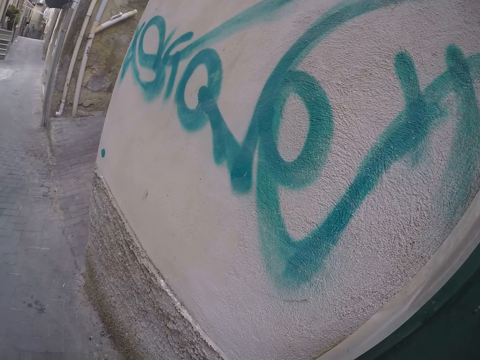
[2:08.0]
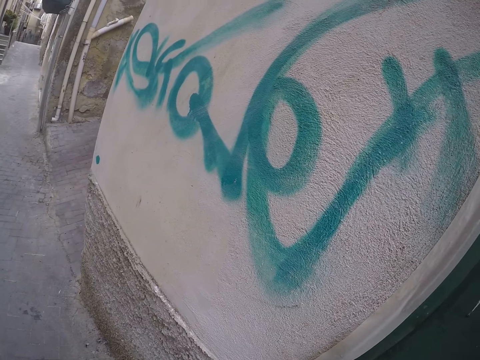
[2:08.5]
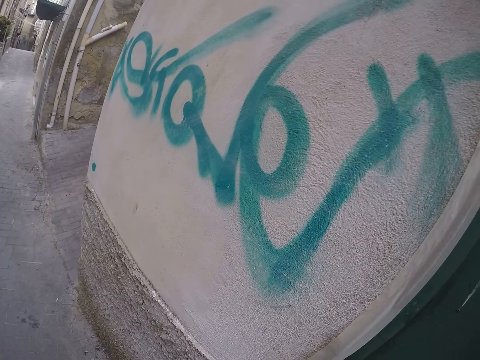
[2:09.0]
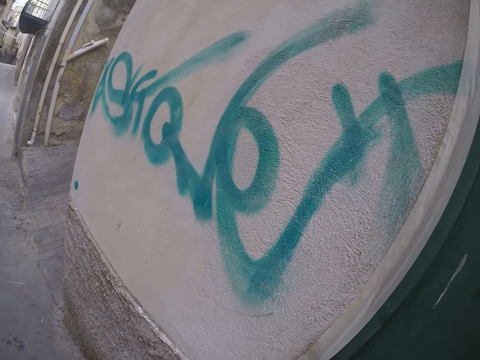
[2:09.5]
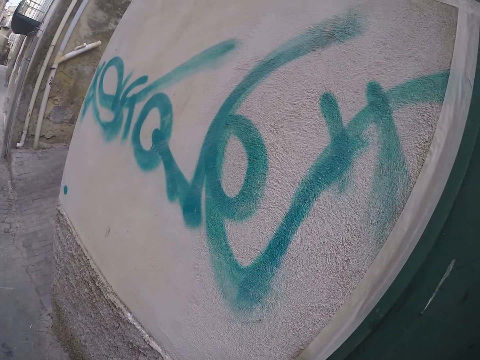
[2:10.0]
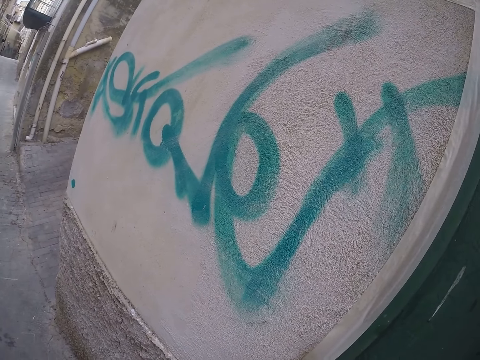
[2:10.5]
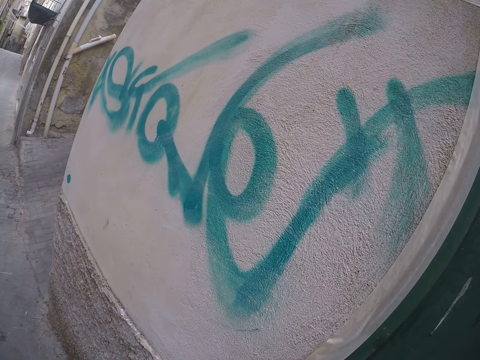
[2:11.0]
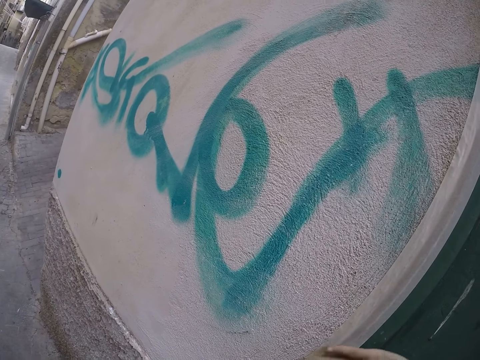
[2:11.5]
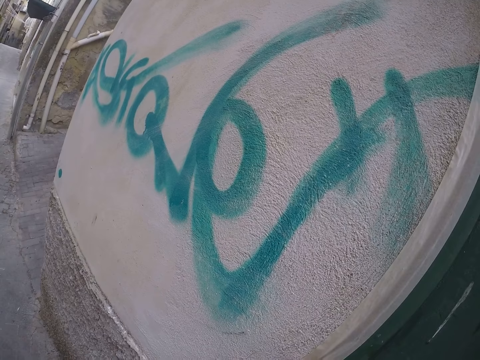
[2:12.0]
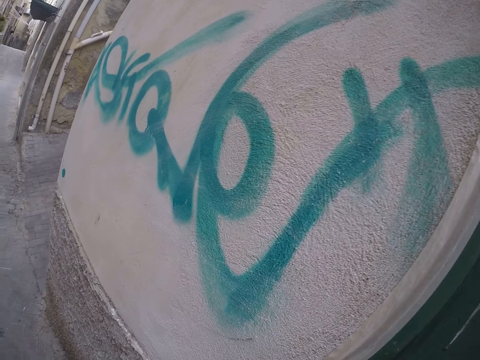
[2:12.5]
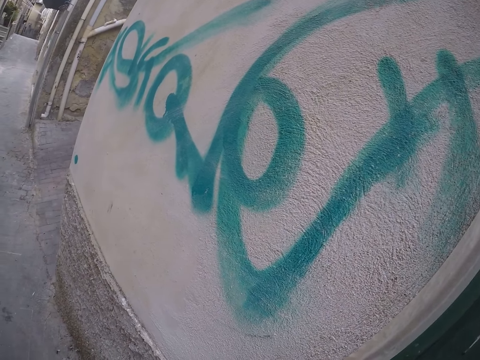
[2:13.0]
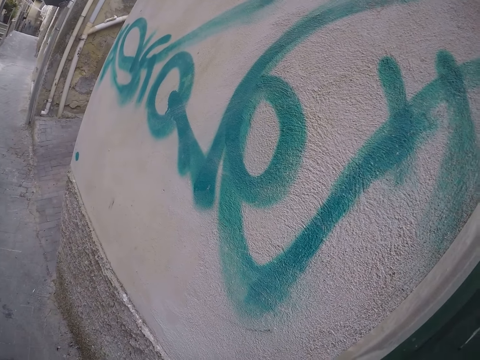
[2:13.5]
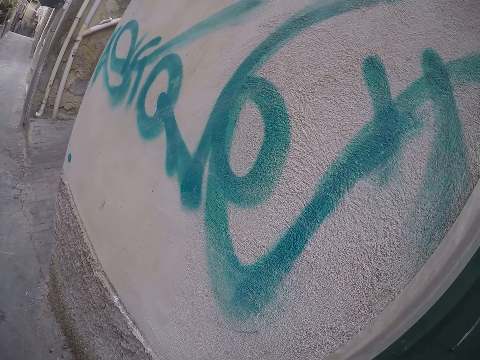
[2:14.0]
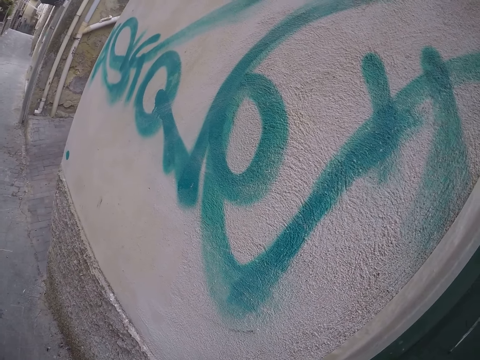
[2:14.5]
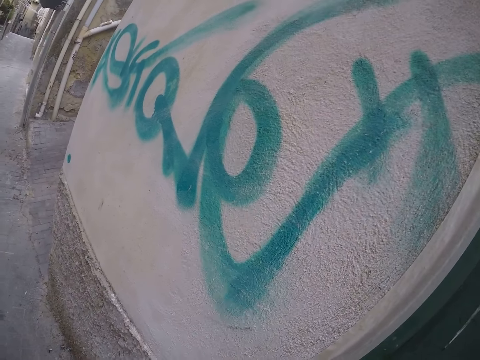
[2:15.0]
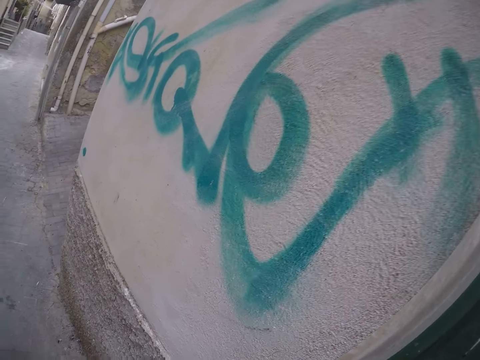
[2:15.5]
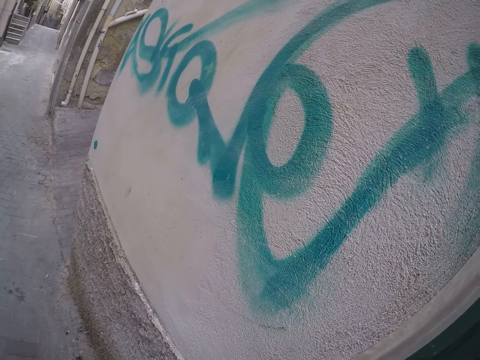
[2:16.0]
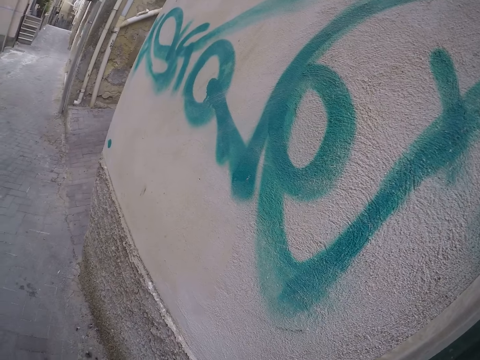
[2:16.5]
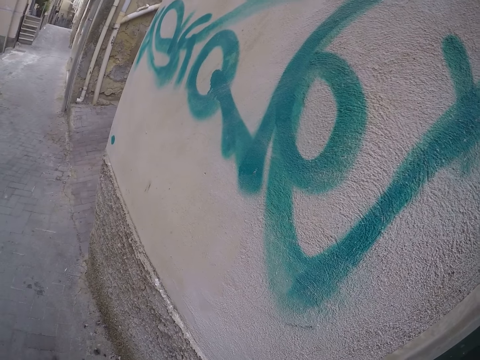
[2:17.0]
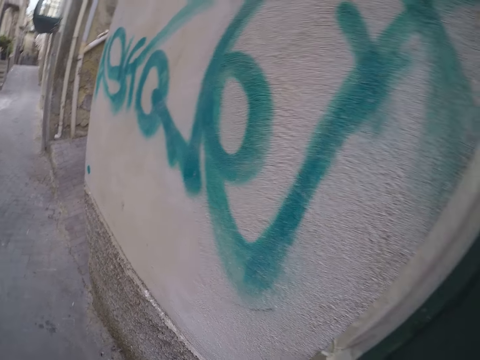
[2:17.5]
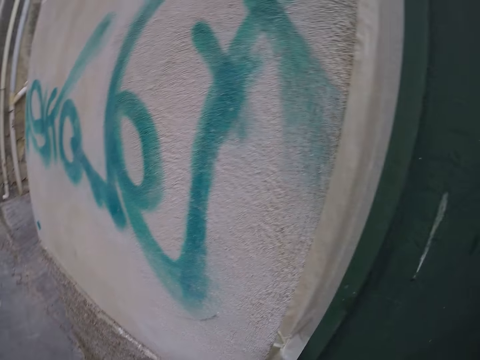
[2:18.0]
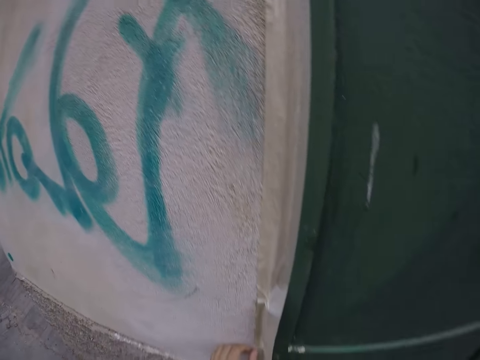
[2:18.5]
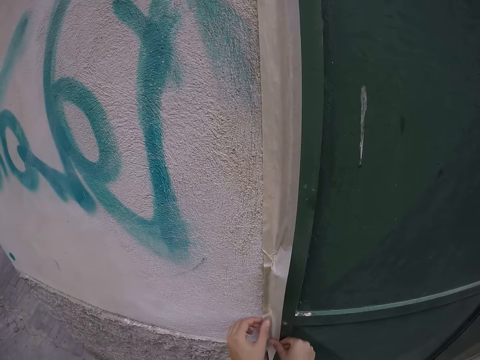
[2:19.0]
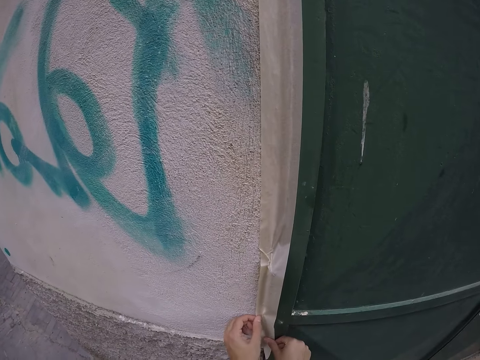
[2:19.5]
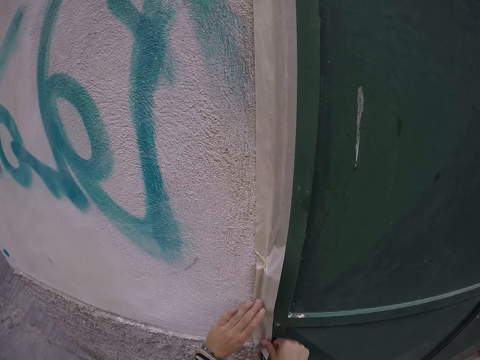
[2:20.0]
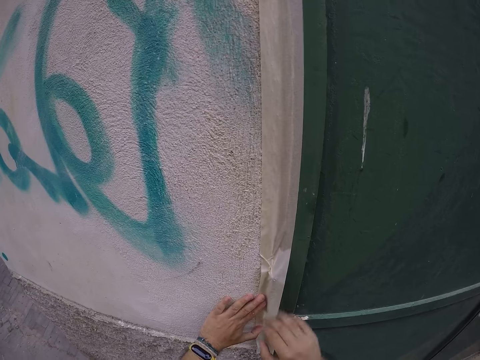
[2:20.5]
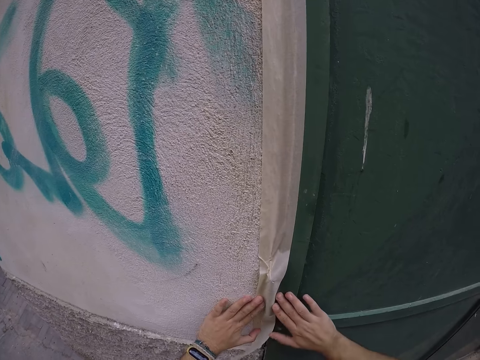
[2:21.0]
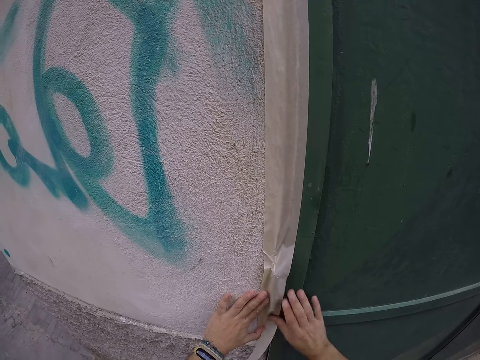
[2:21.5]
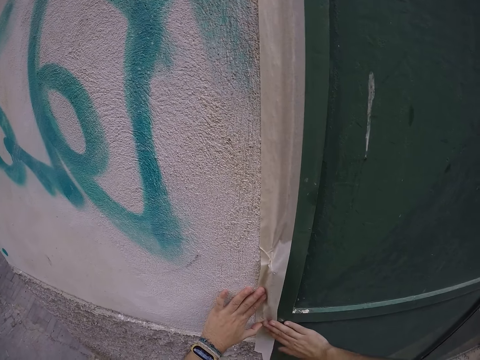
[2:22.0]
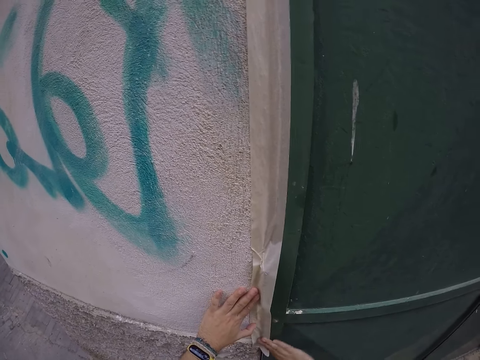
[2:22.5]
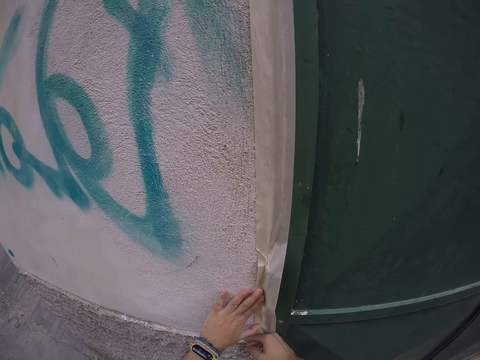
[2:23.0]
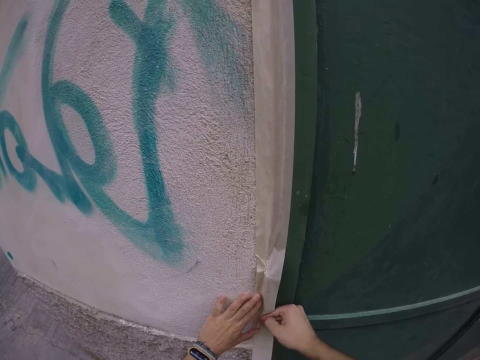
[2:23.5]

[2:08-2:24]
The camera wearer drops a hand from the sellotape. He smoothens the paper tape with his hands. He sticks the sellotape on the wall.

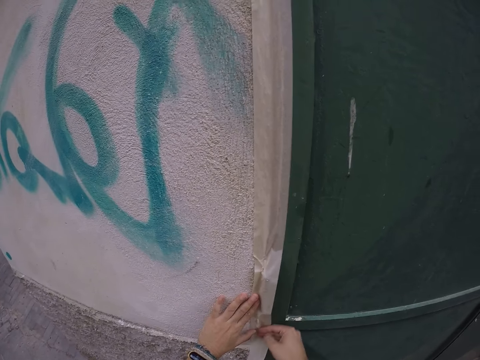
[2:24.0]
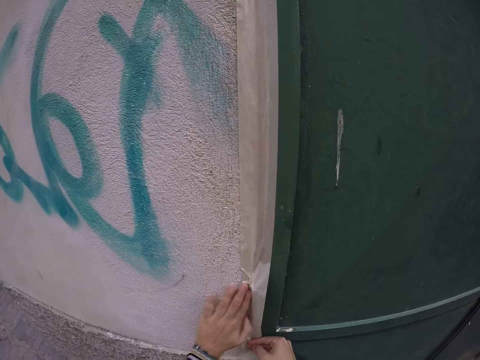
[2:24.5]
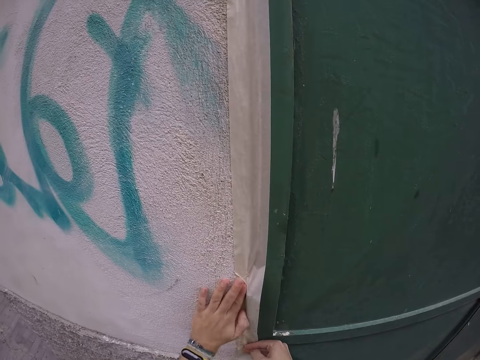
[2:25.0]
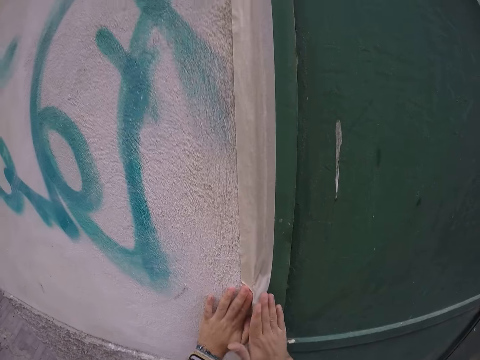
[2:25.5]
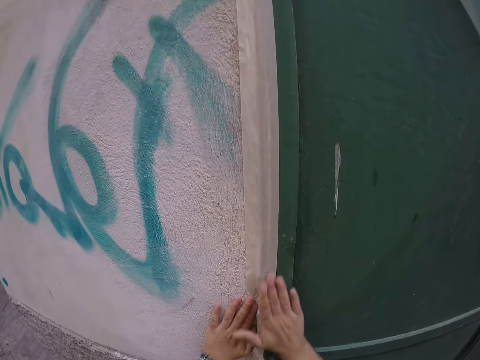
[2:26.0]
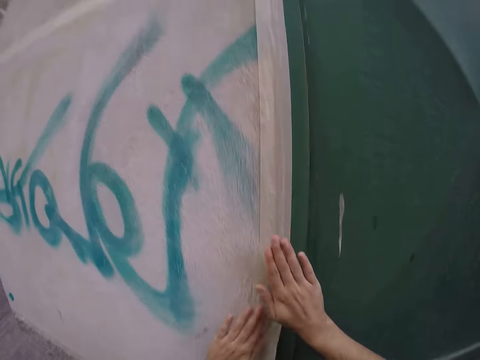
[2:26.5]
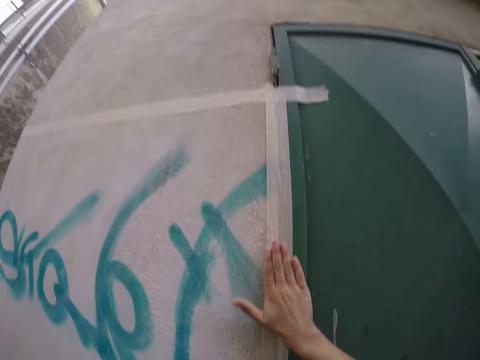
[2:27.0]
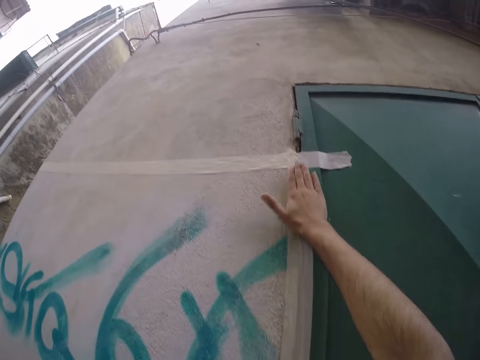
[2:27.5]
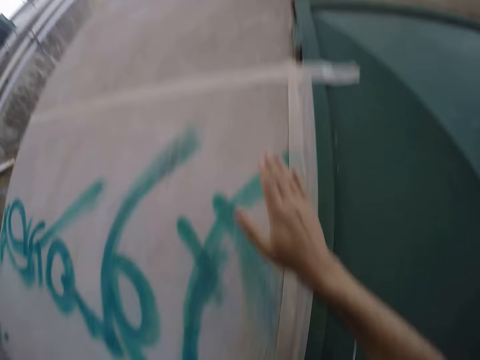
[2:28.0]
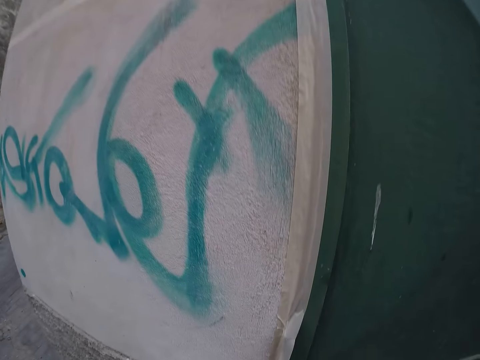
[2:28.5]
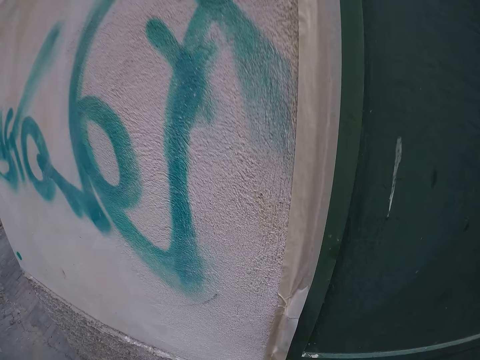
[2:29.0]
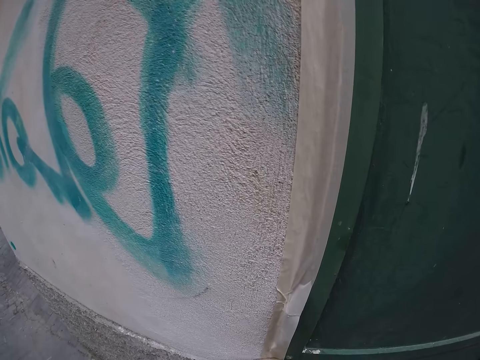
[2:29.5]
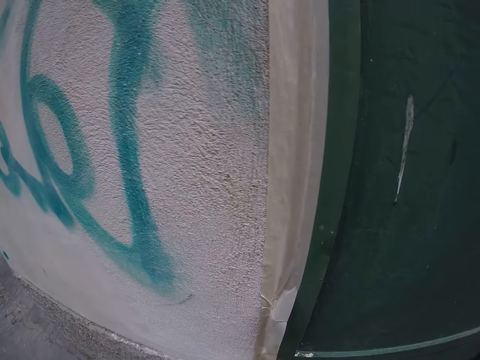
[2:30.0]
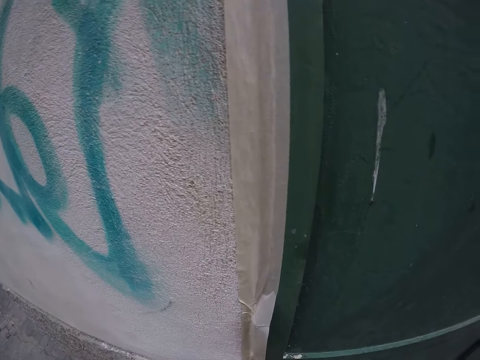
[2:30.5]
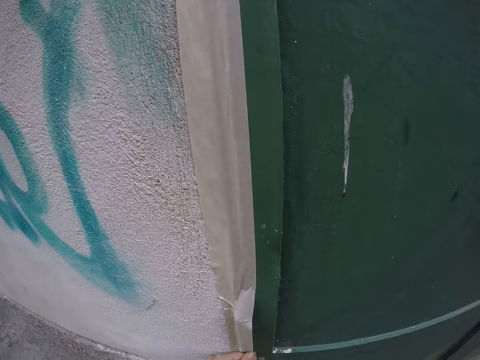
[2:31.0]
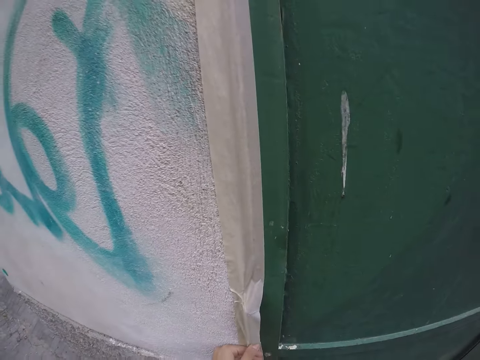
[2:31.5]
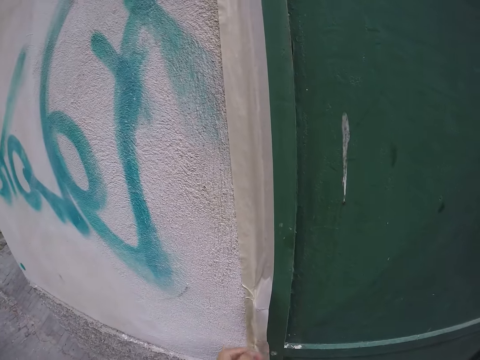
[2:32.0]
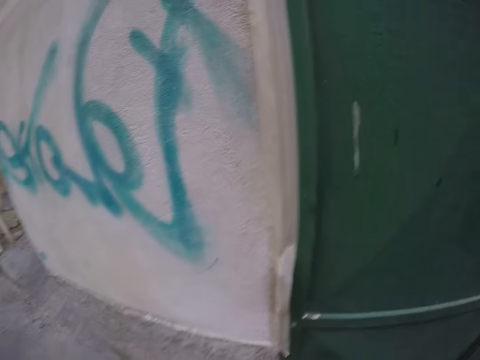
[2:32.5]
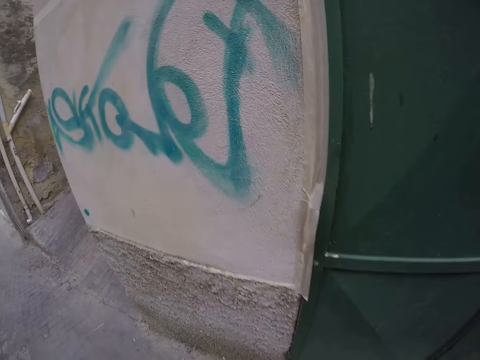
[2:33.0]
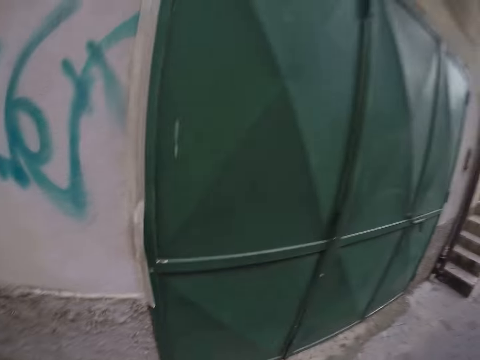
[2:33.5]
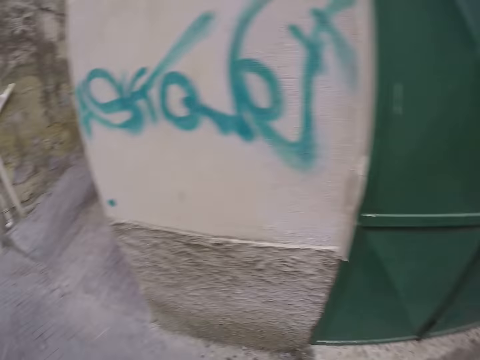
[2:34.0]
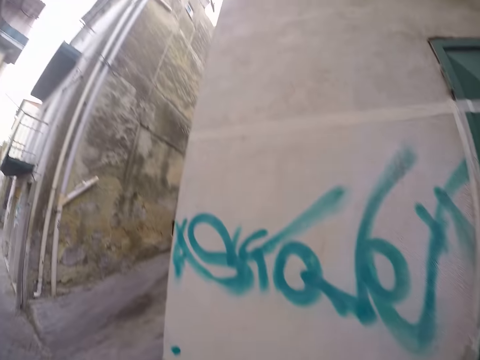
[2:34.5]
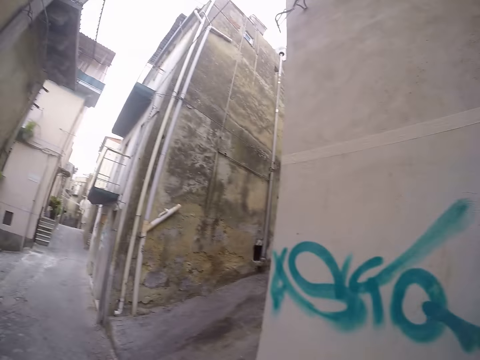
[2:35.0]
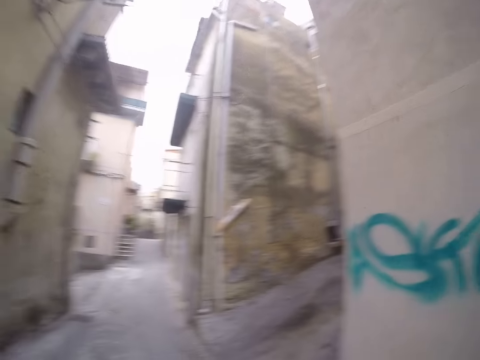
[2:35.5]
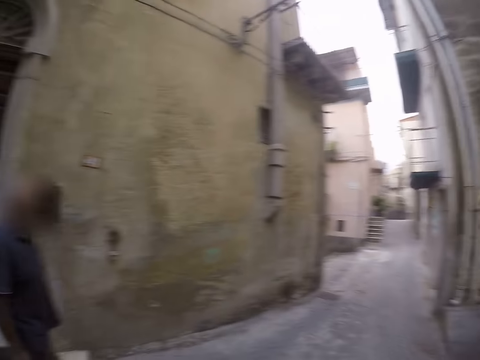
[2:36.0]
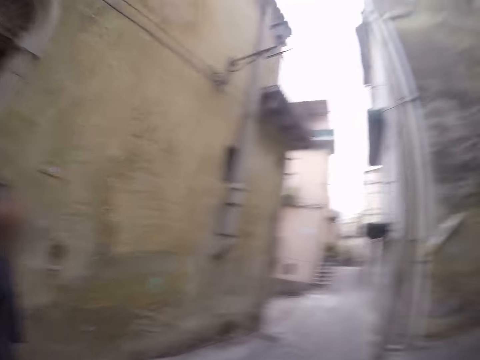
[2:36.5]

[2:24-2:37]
The camera wearer drops a hand from the sellotape. They stare round.
